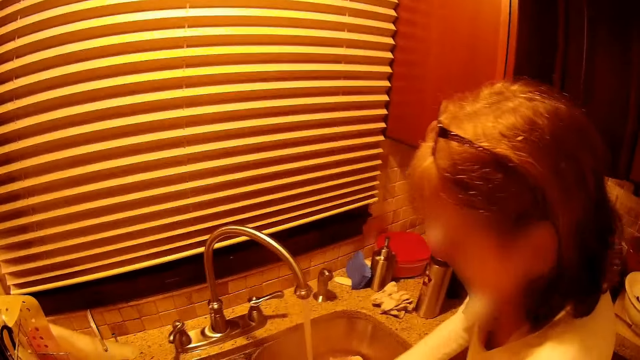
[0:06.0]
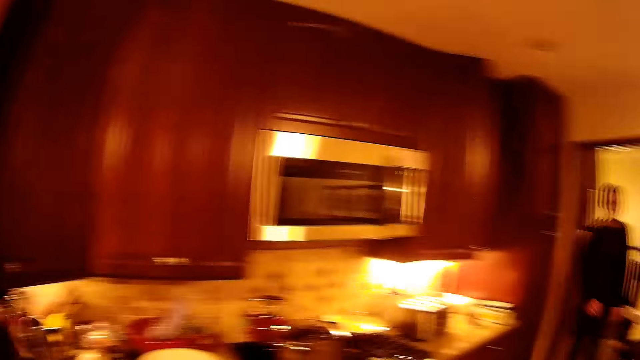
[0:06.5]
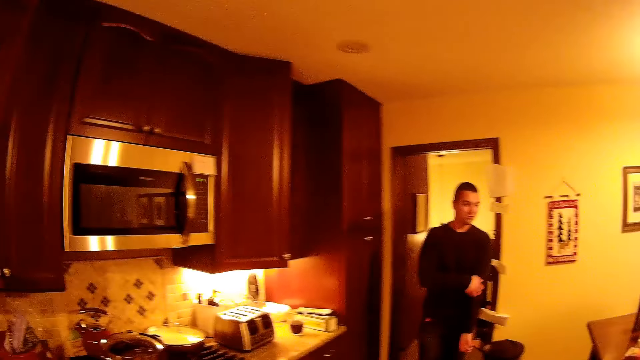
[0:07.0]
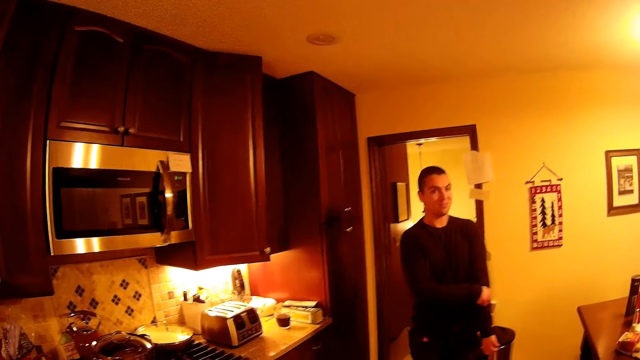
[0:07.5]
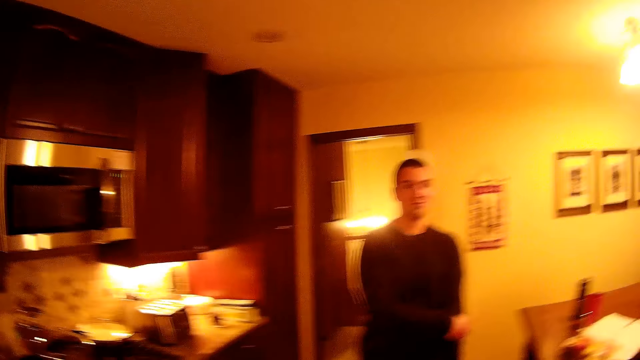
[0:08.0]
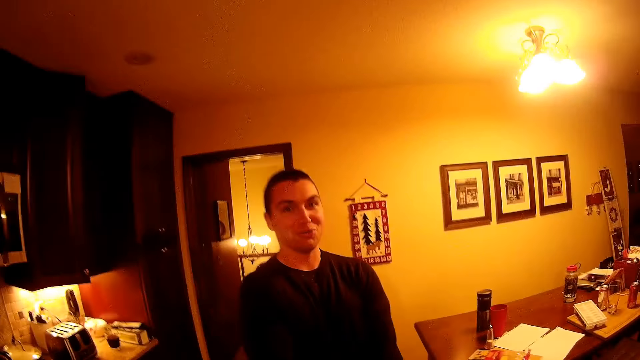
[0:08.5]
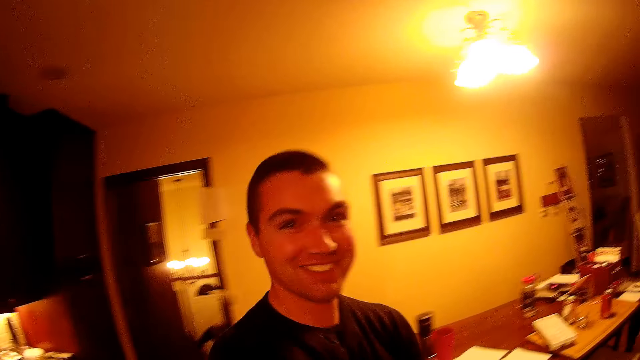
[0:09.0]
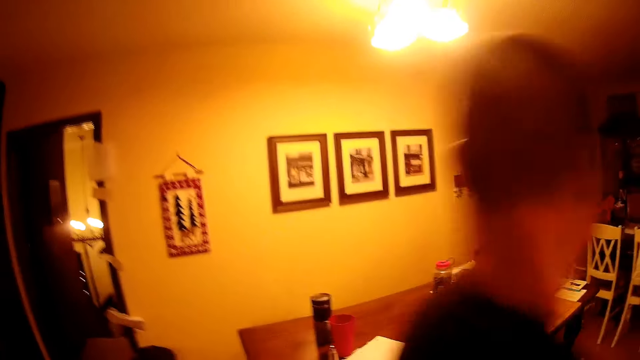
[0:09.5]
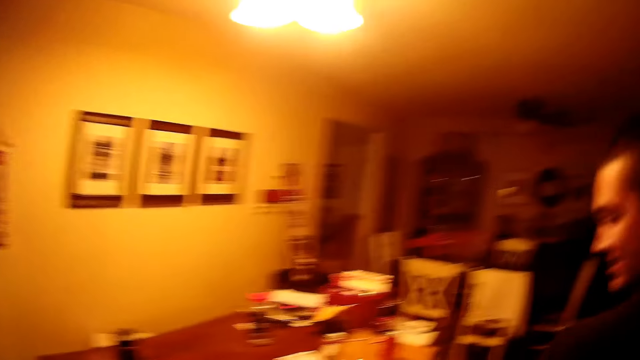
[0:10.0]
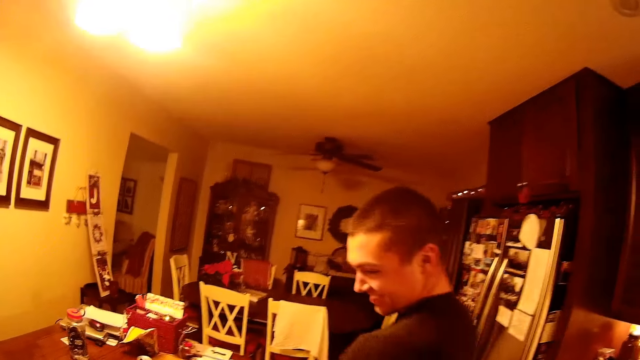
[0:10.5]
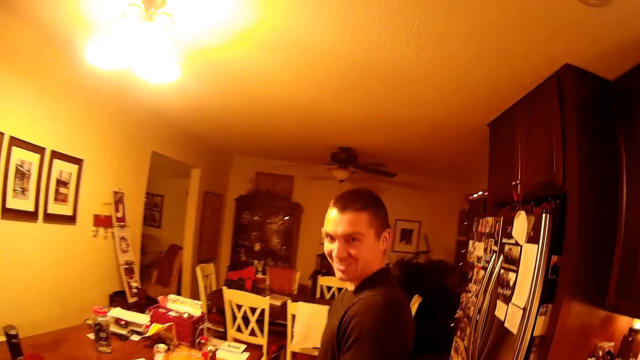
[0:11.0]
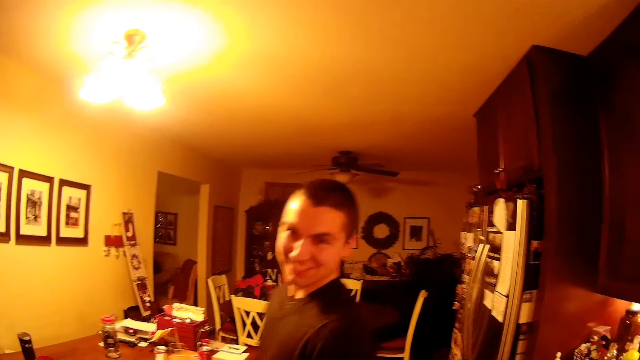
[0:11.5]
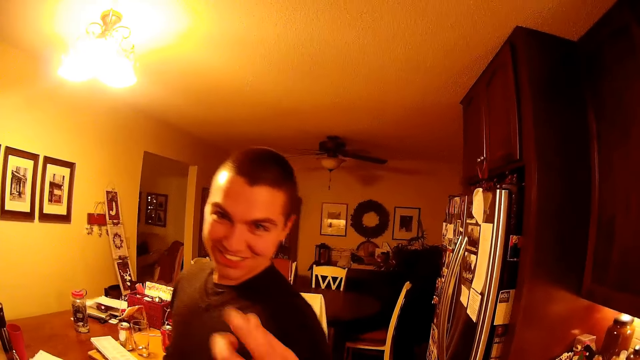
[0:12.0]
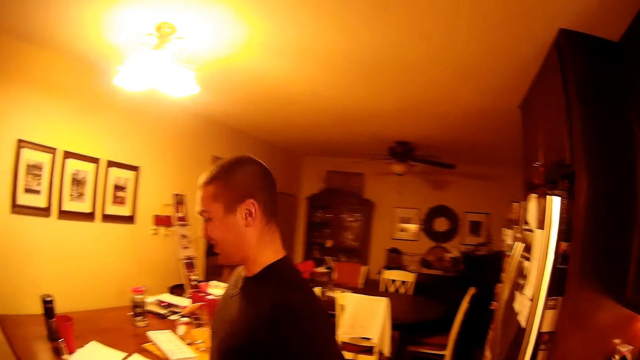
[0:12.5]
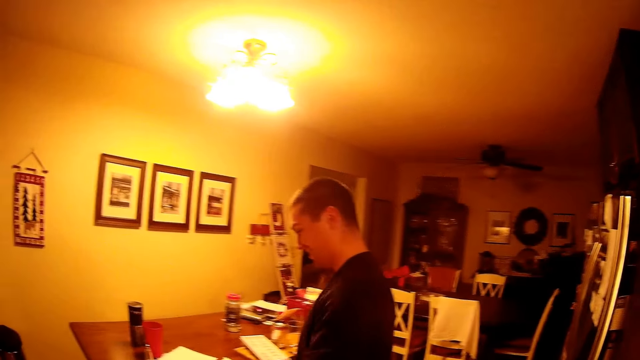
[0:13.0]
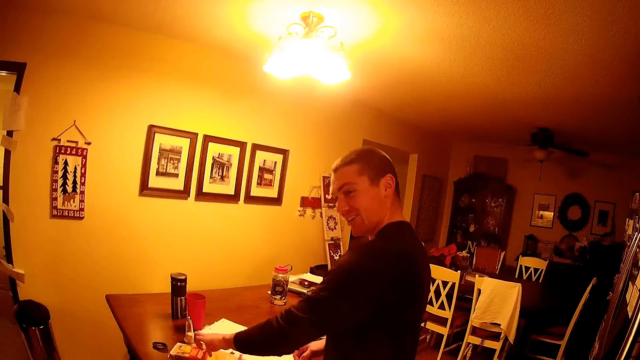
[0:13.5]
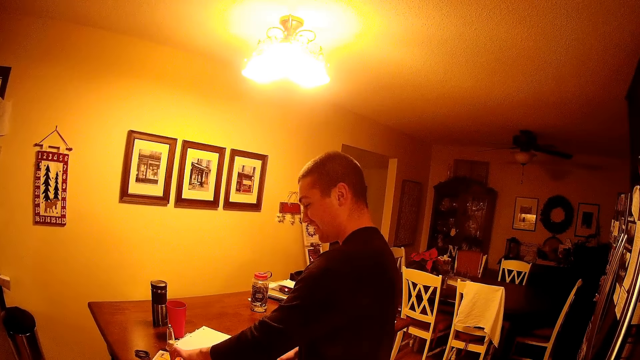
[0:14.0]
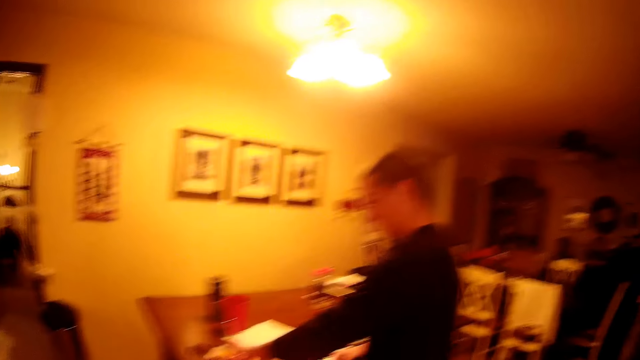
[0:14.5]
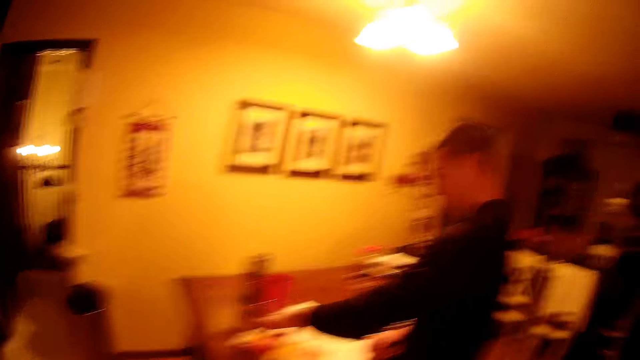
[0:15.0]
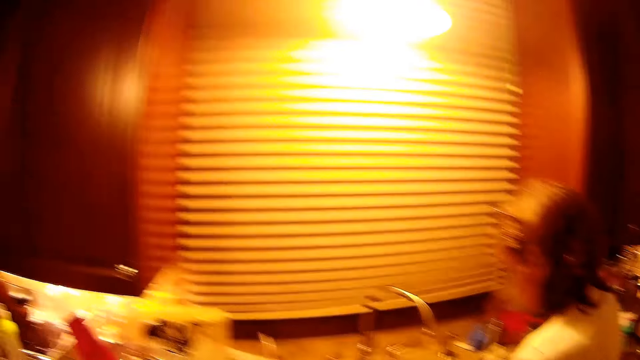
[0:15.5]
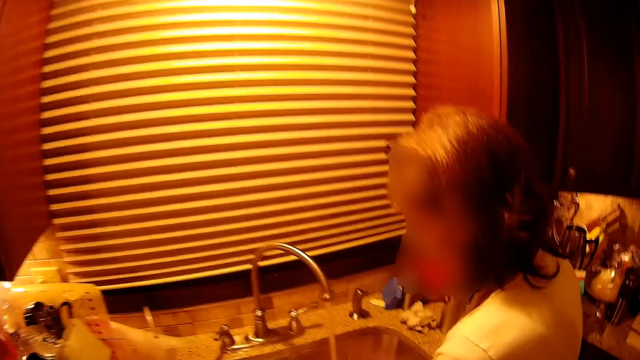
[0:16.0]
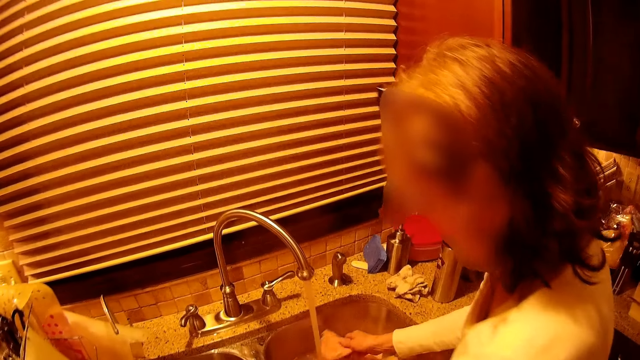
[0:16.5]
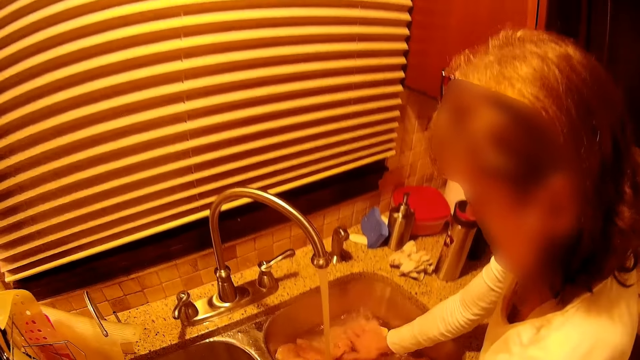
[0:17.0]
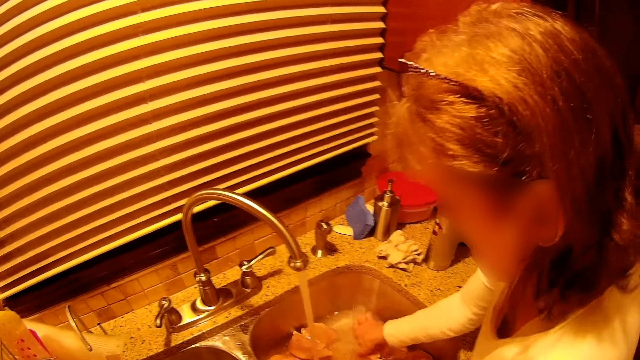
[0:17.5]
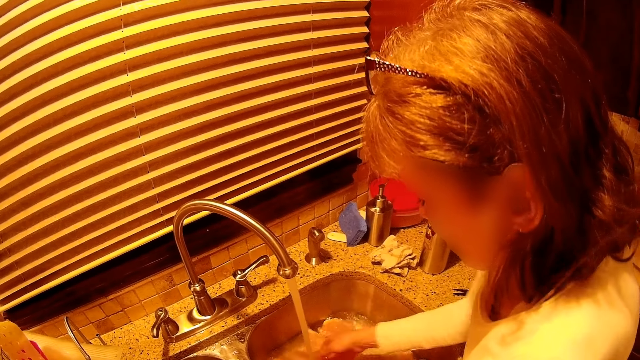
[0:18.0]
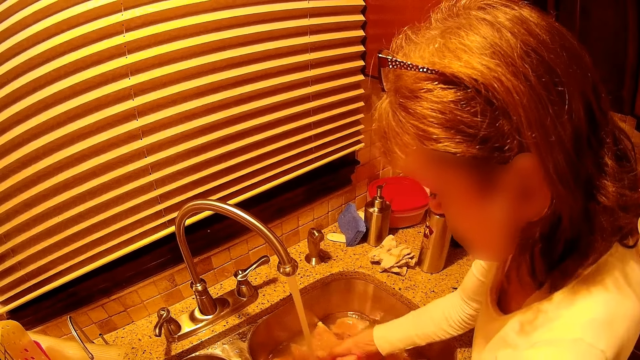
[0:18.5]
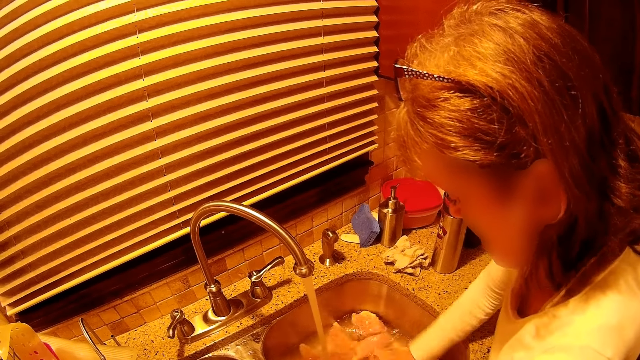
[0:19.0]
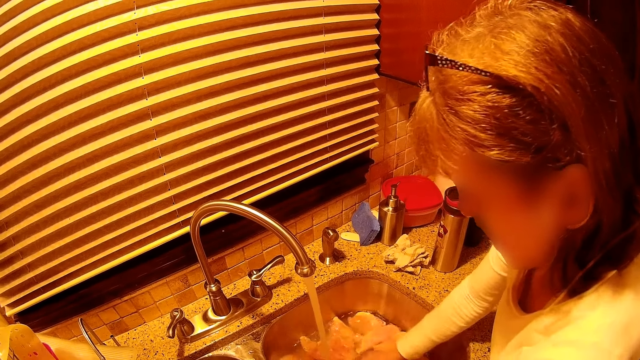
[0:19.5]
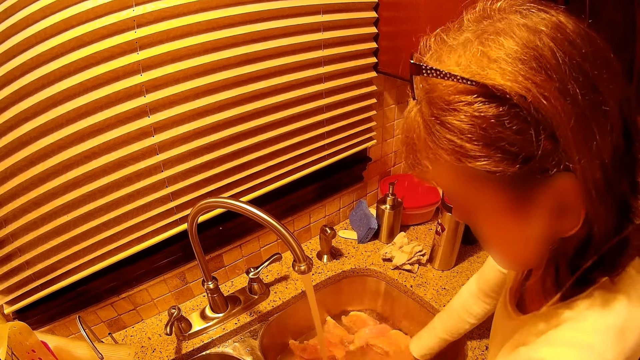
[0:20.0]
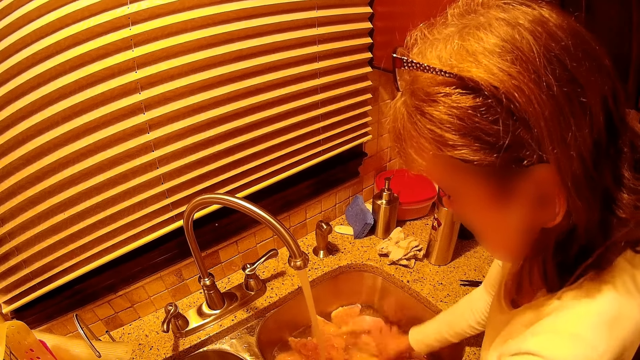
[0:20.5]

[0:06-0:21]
A man walks around the house. The man stands on the floor. The man scoops the food on the table. The man picks something. A woman washes meat in the sink.

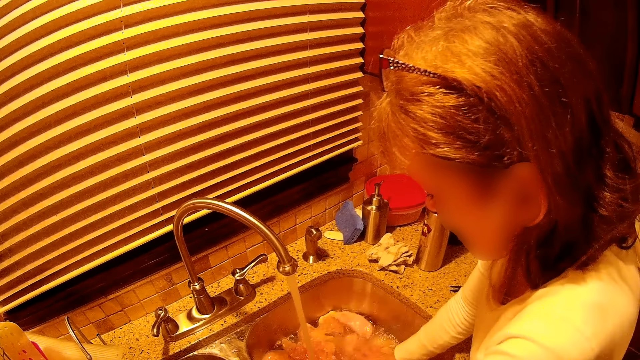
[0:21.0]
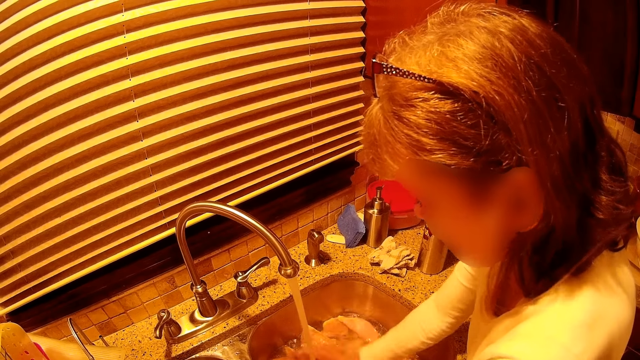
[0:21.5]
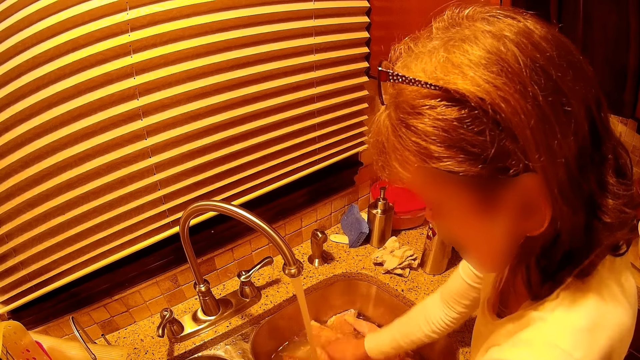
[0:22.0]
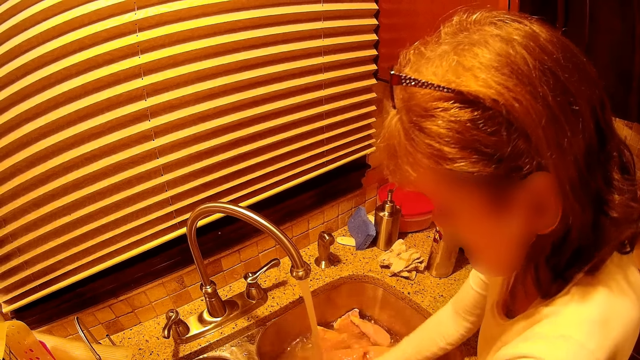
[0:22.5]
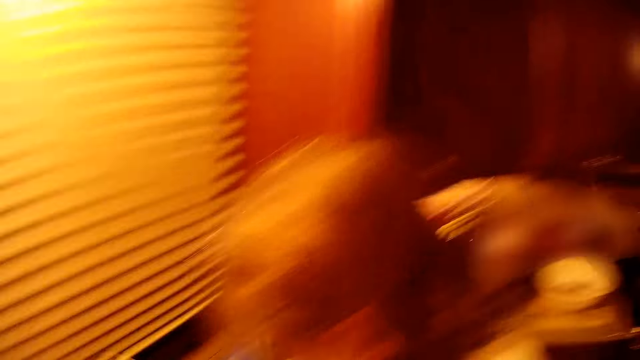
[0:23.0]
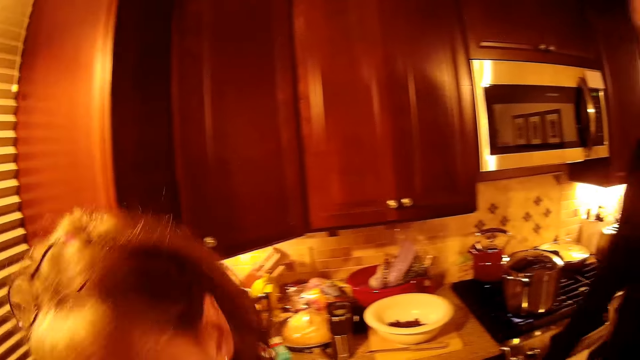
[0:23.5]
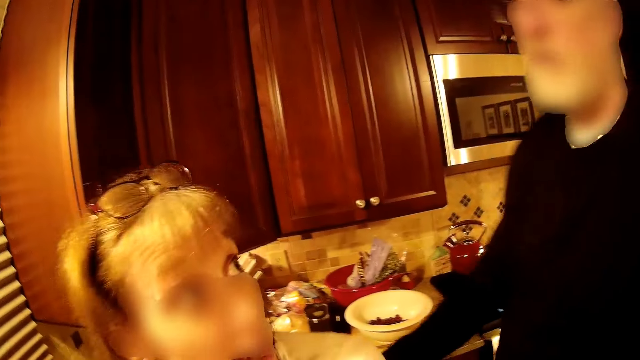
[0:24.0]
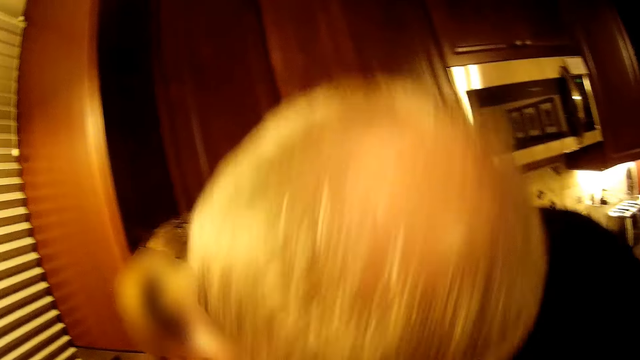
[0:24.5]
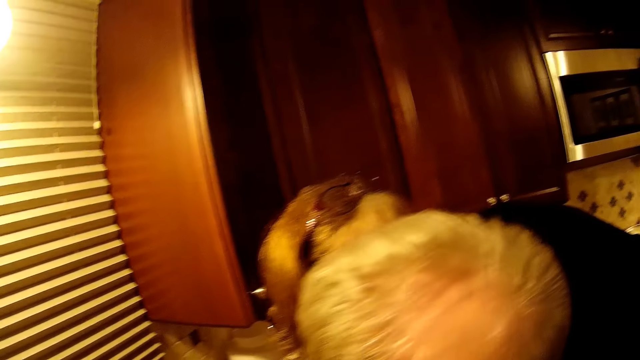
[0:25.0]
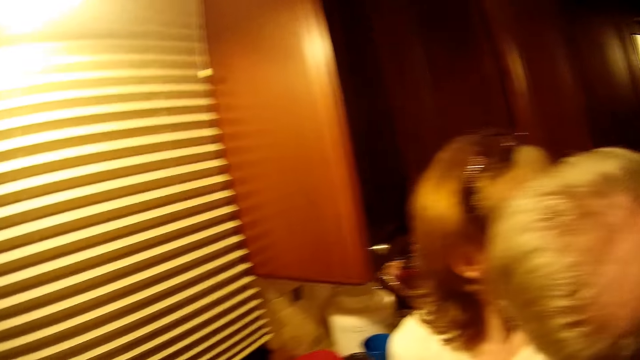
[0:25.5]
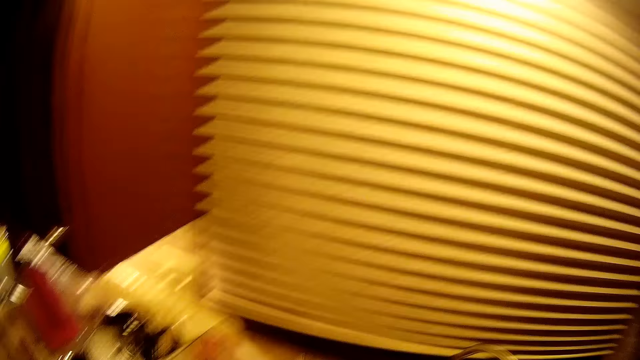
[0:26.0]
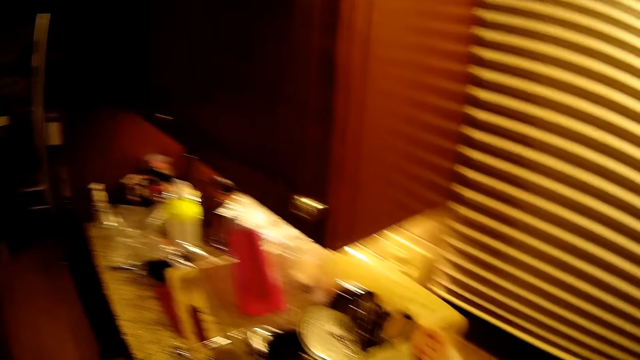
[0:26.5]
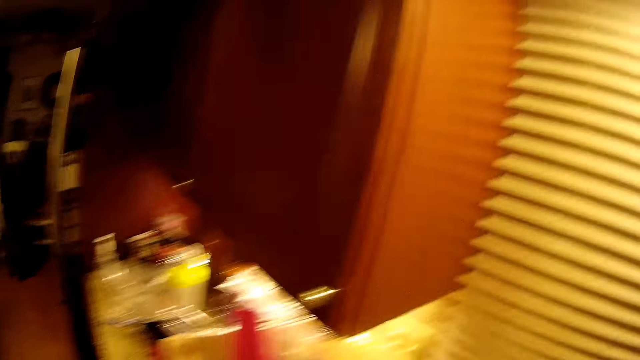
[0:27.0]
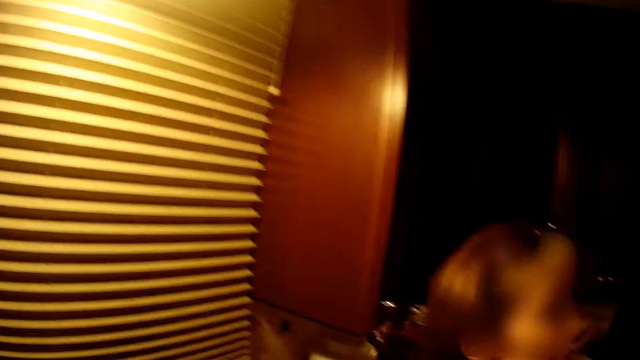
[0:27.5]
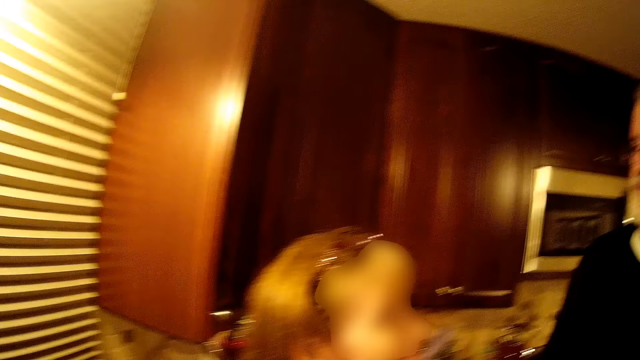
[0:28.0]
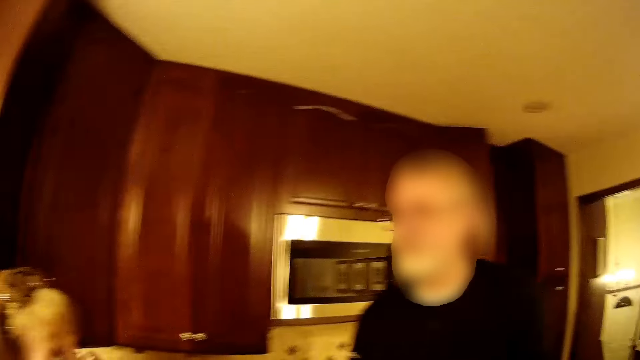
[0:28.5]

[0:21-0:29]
A man walks on the floor. A man hugs a woman. The camera wearer looks around the room.
